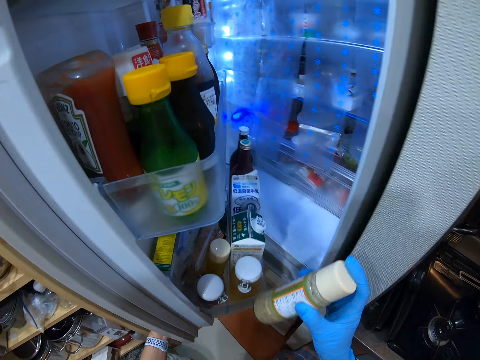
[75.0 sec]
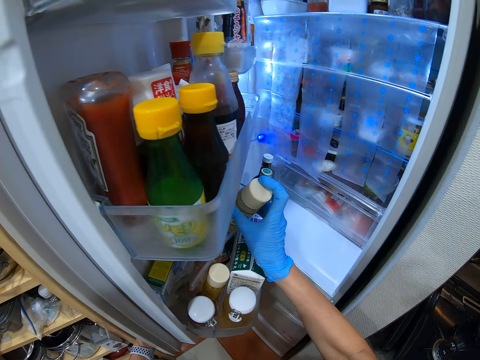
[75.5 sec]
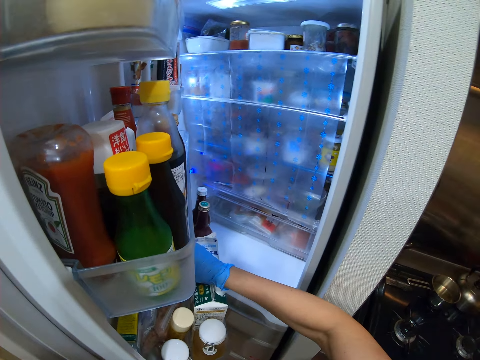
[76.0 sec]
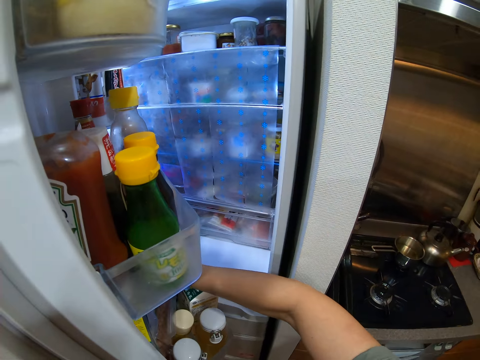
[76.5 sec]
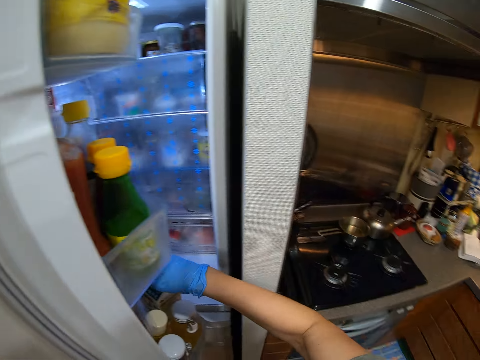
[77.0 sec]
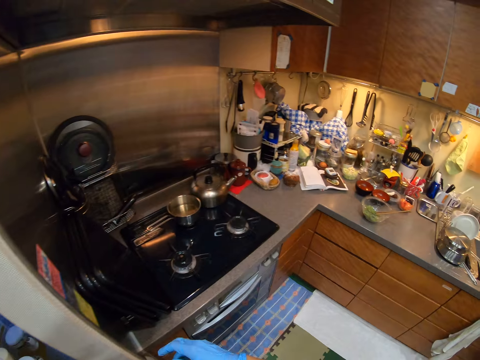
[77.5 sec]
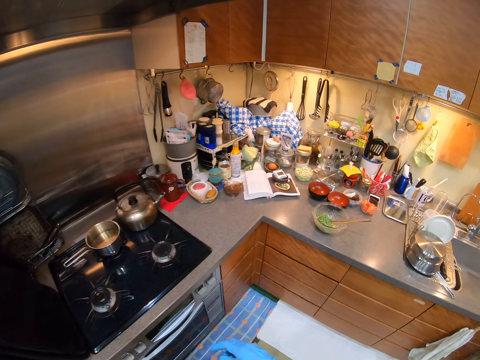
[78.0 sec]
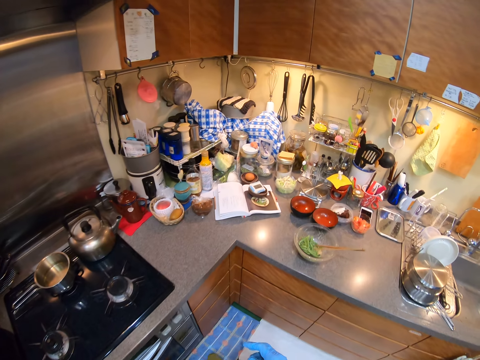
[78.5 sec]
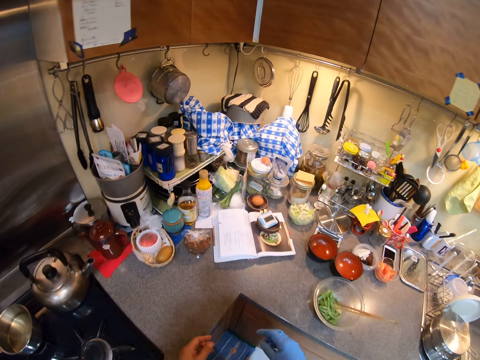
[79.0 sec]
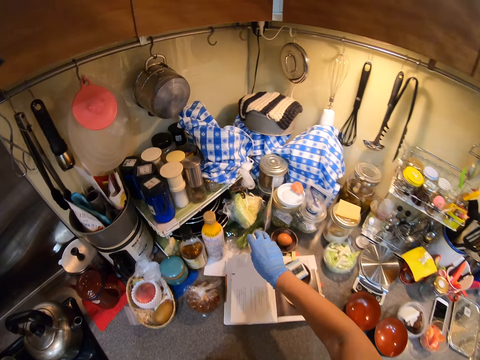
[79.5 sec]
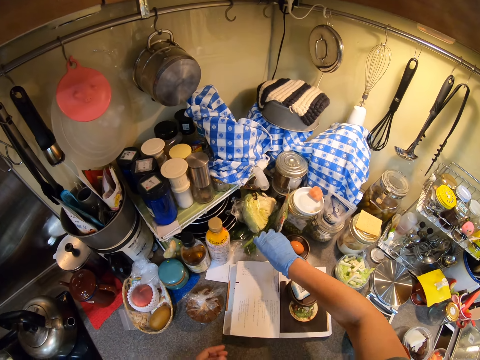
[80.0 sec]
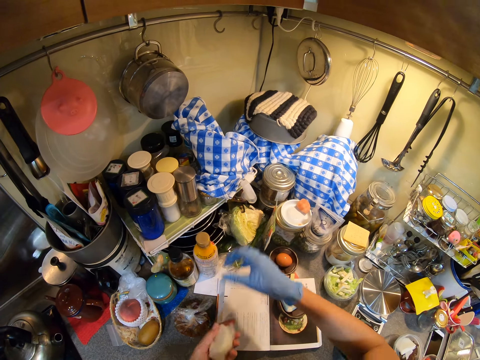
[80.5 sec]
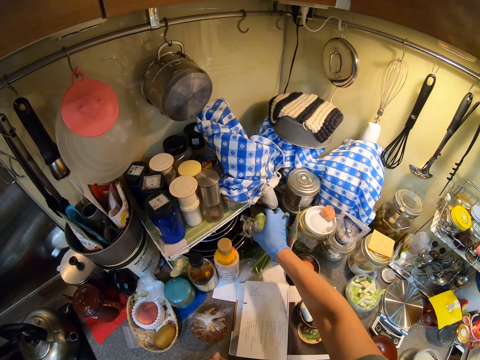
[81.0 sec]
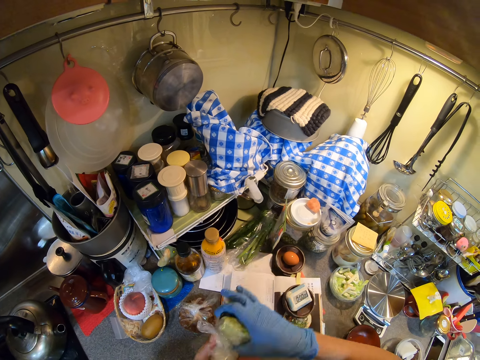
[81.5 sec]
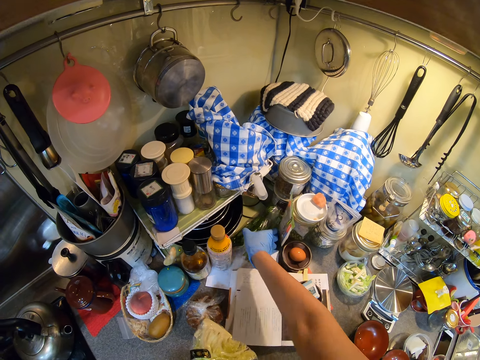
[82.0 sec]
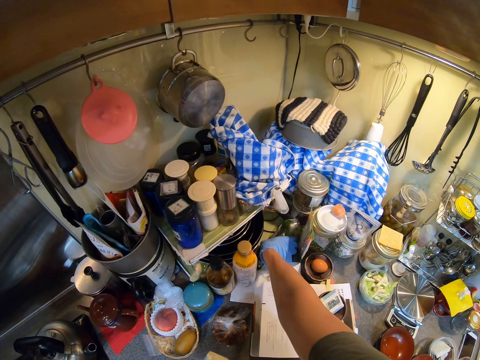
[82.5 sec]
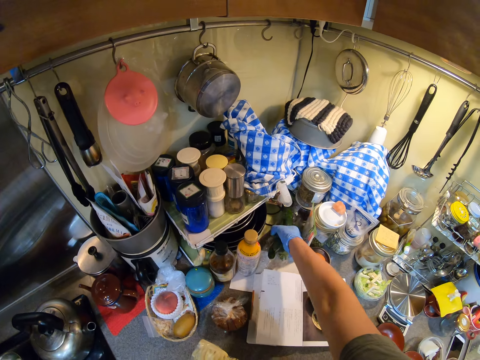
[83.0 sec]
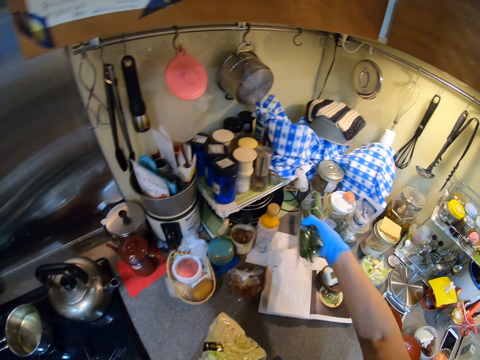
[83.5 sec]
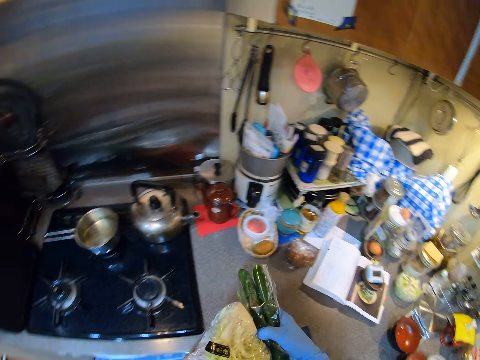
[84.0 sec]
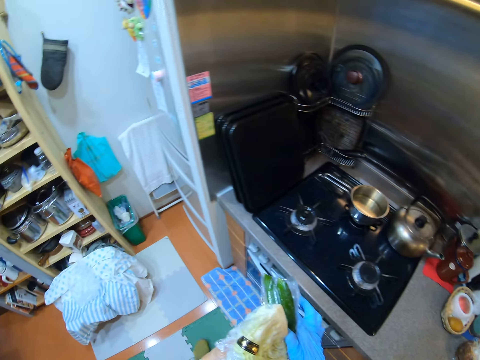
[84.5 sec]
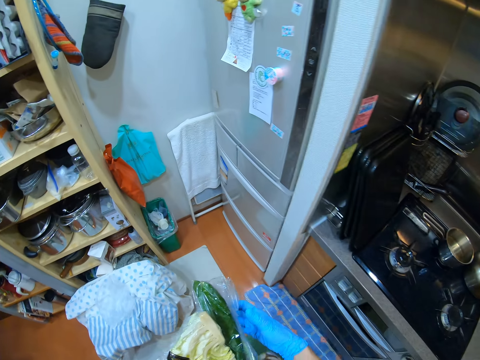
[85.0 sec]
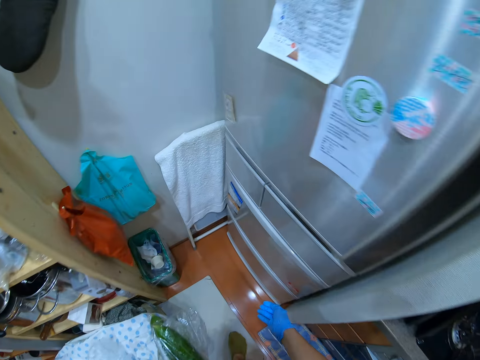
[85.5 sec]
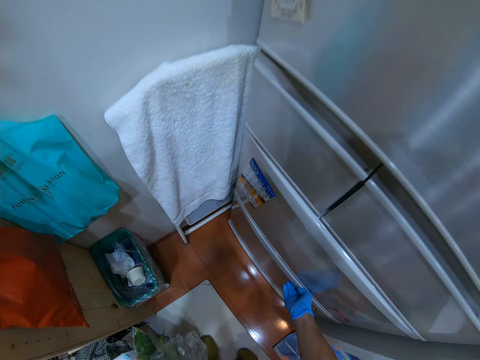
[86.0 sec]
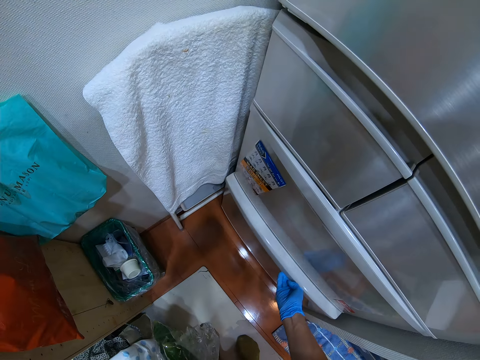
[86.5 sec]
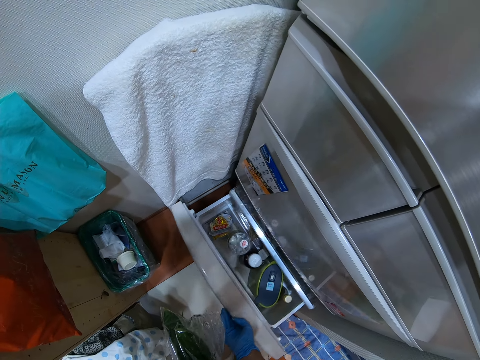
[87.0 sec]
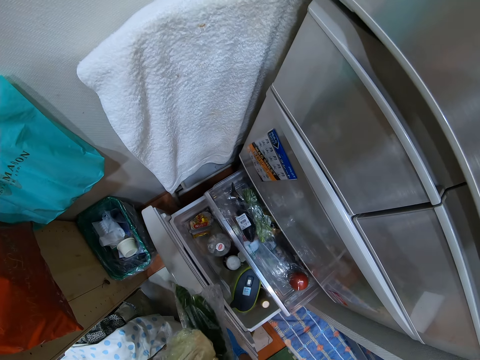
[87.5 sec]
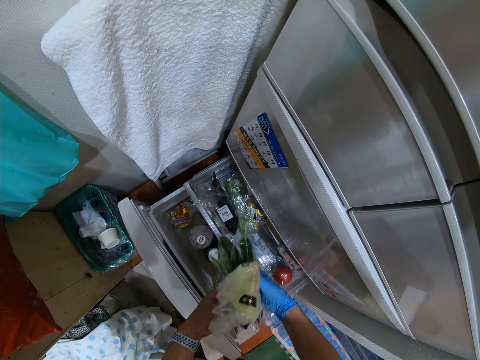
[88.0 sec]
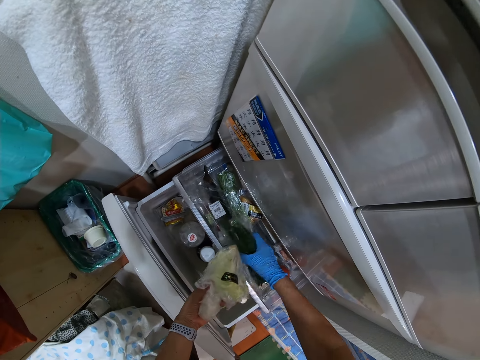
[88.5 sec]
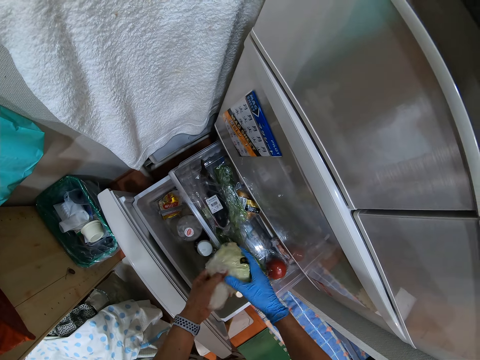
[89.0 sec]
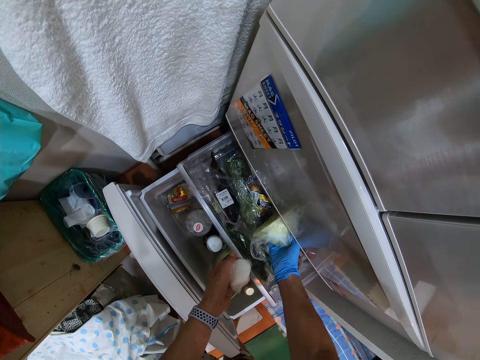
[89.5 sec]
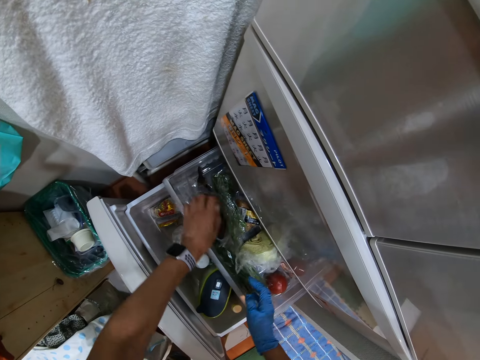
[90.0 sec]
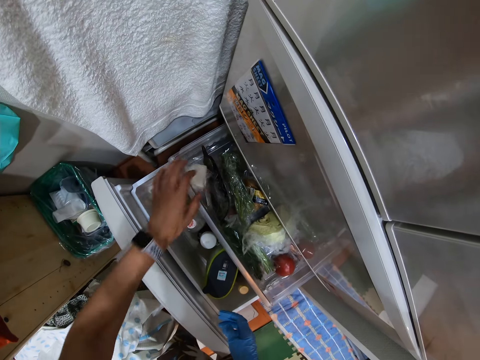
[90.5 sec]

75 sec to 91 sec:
The camera wearer opens the fridge. They insert the container in the fridge. They close the fridge. They collect food items or vegetables. They walk. They pull a fridge crisper. They put the vegetables in the fridge crisper.

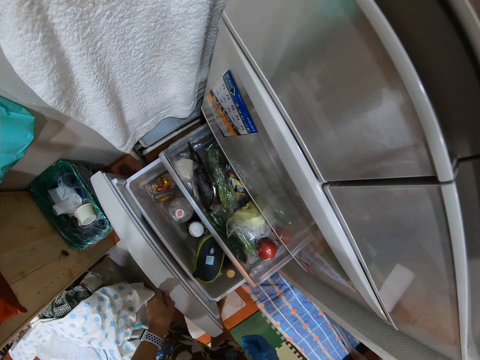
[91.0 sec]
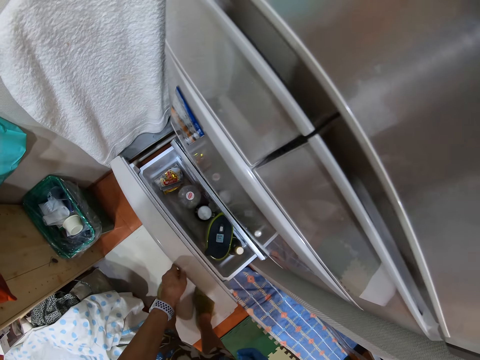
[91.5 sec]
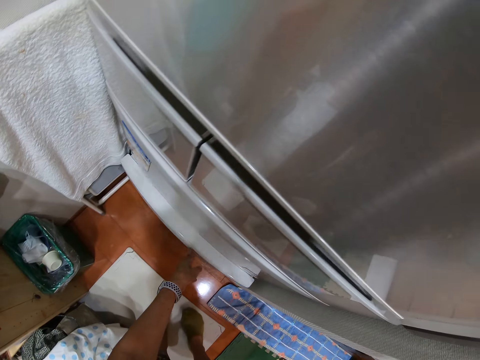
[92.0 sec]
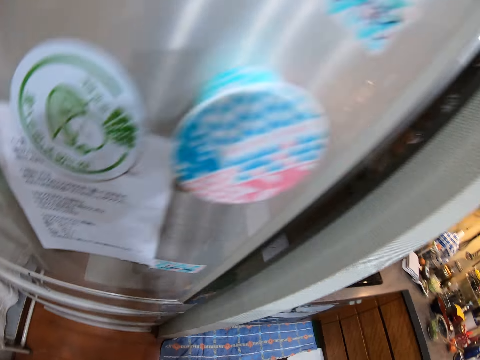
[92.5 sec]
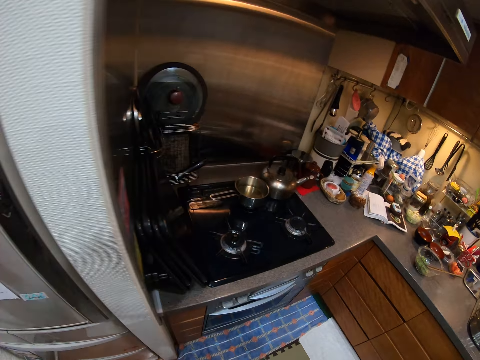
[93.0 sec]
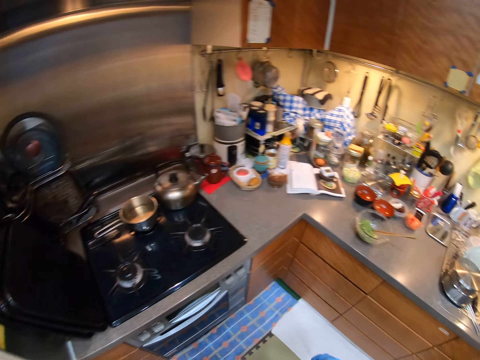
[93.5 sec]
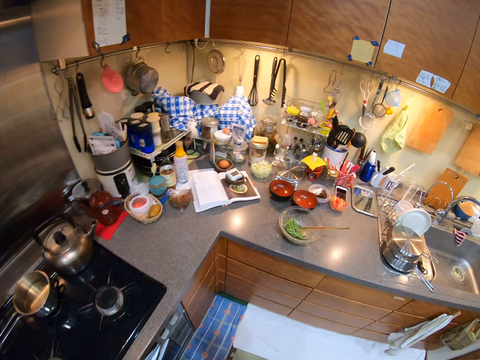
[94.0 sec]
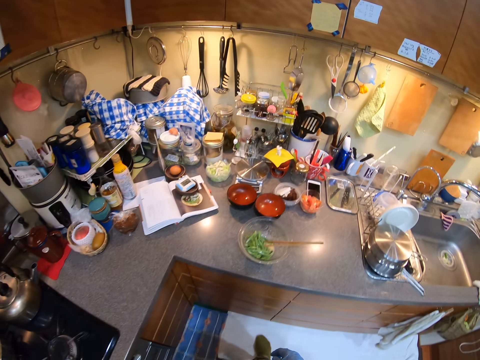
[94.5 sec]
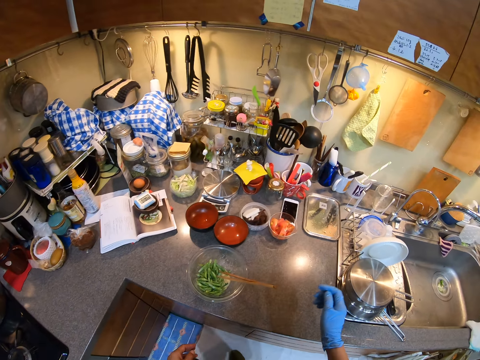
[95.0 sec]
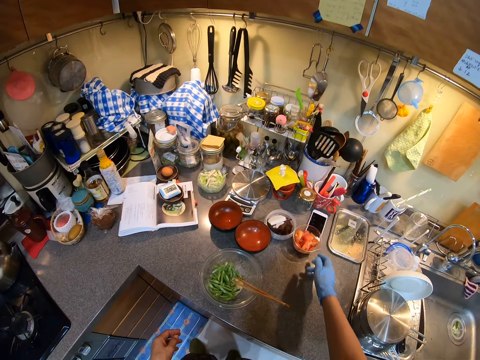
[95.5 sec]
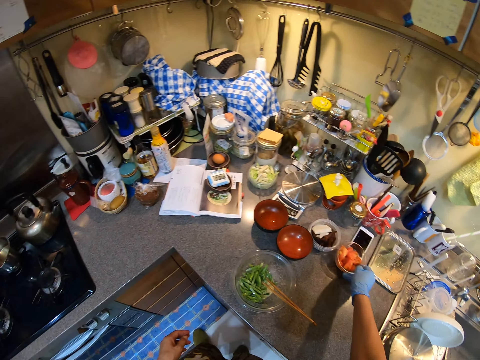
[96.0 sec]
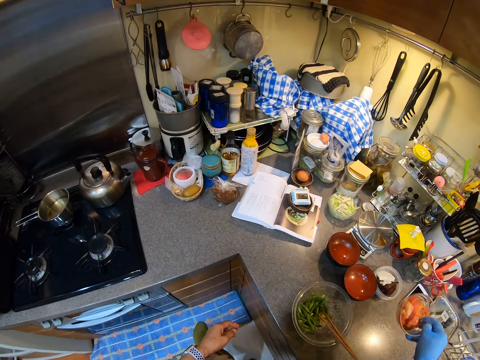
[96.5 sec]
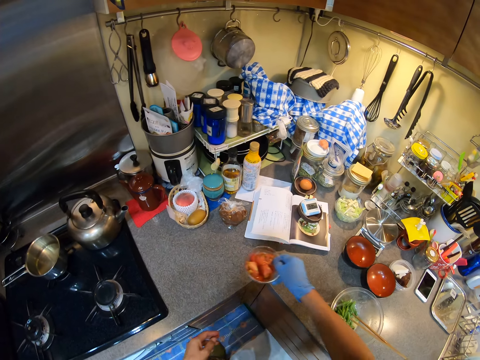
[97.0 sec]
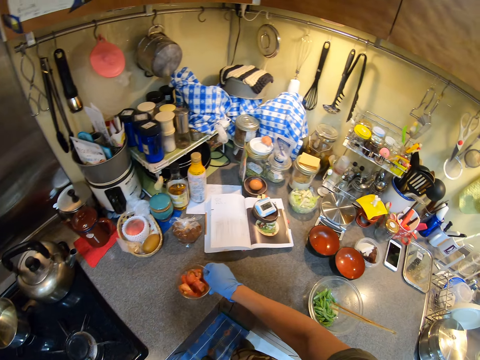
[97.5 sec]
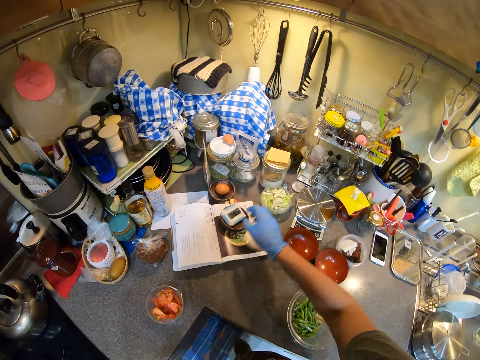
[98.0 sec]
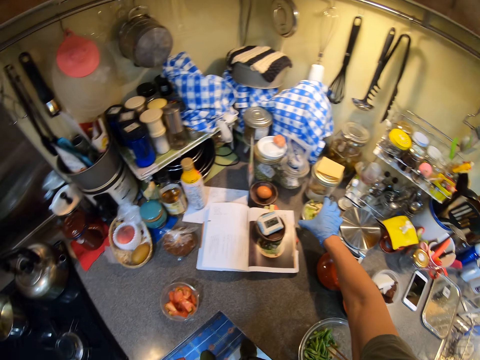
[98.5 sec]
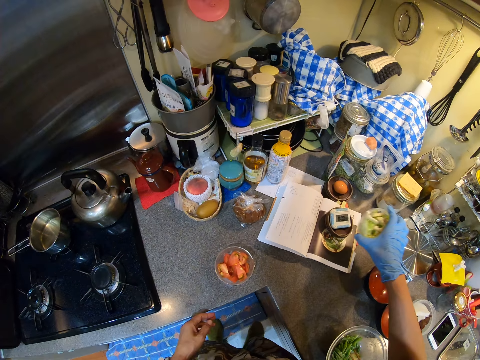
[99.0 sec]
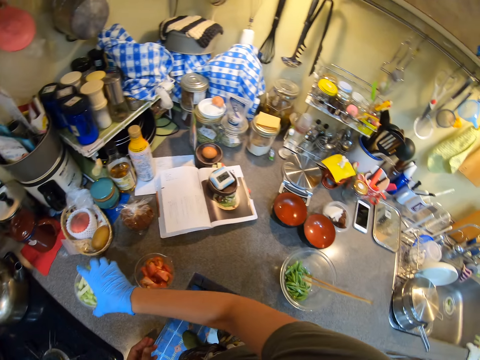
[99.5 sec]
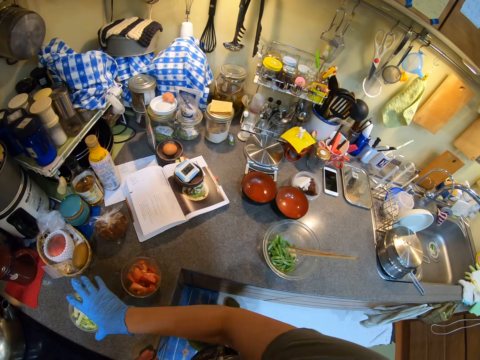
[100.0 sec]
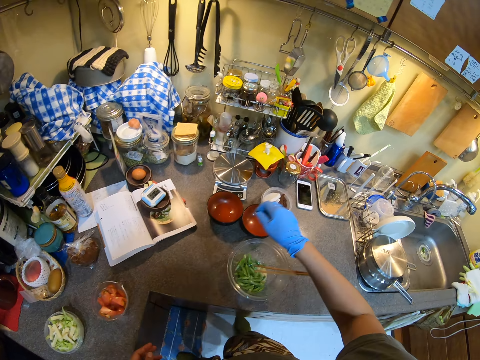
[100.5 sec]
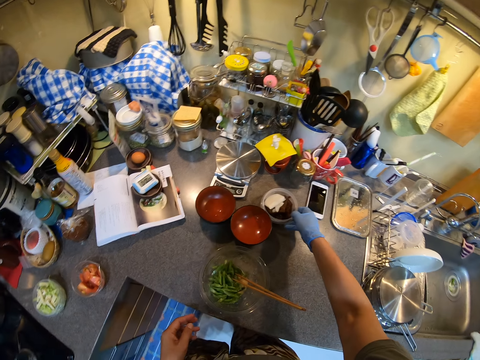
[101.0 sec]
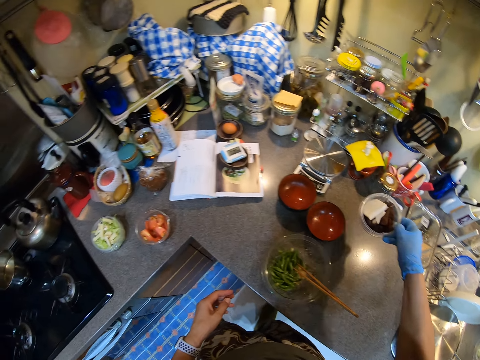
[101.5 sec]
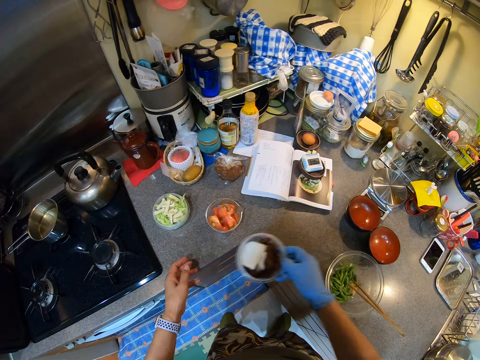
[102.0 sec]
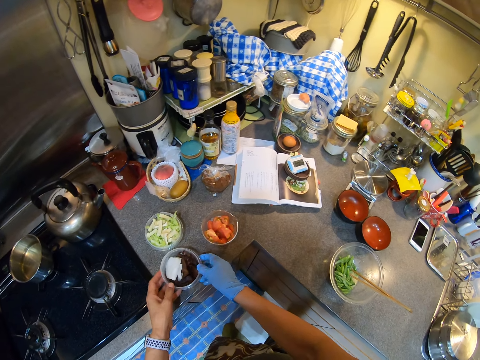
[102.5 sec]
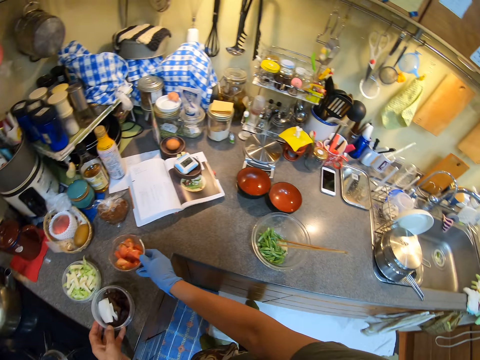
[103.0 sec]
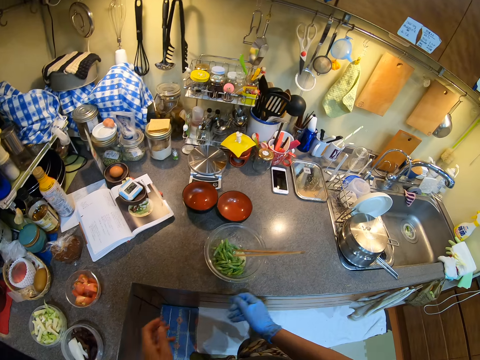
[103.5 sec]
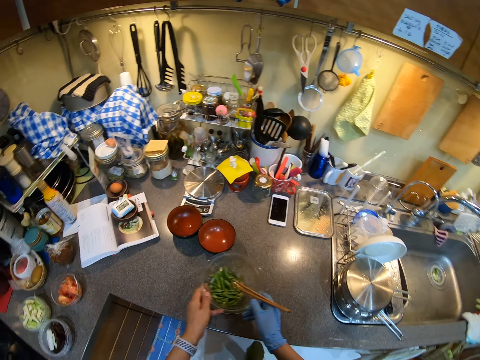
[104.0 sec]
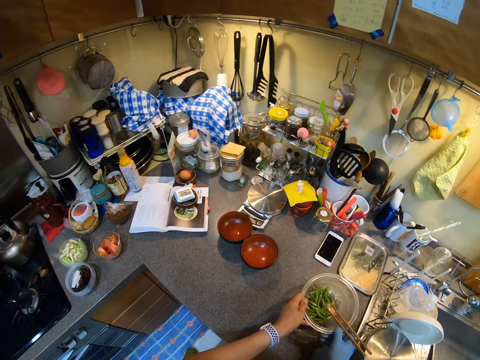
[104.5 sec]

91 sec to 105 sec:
The camera wearer pushes the fridge crisper. They walk. They pick up tomatoes. They move bowls on the counter top. They put the tomatoes on the counter top. They pick up cabbages and put the cabbages on the counter top. They pick up something and put the object on the counter top. They move the tomatoes. They move the dish.
